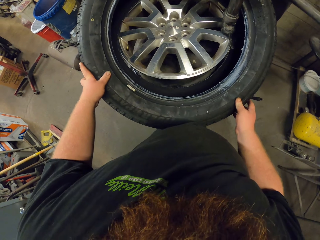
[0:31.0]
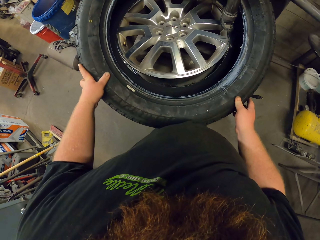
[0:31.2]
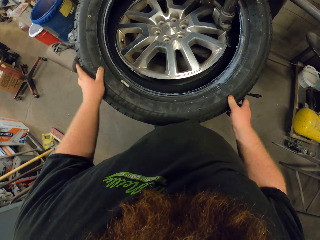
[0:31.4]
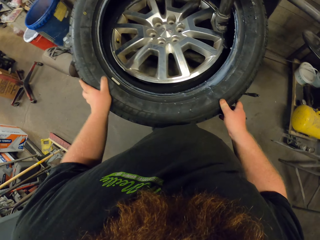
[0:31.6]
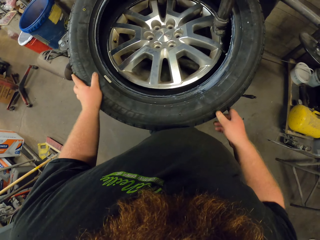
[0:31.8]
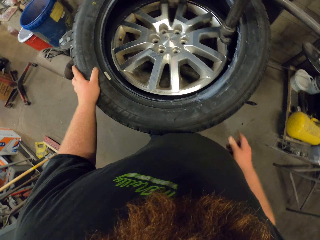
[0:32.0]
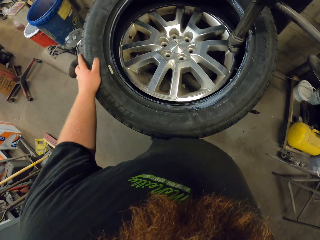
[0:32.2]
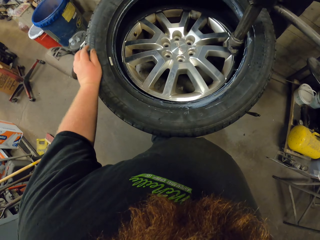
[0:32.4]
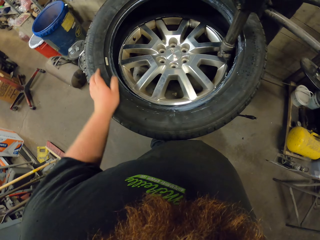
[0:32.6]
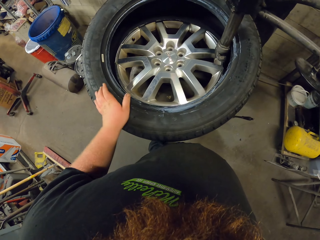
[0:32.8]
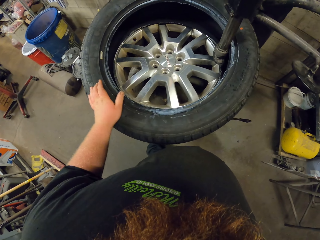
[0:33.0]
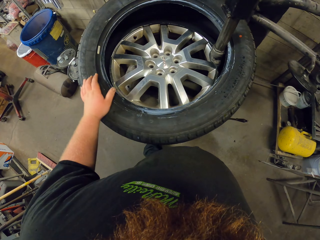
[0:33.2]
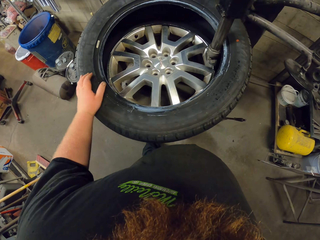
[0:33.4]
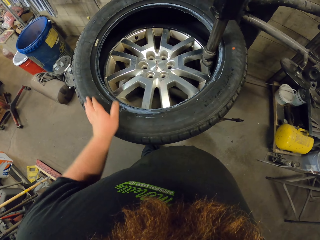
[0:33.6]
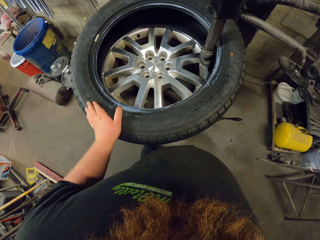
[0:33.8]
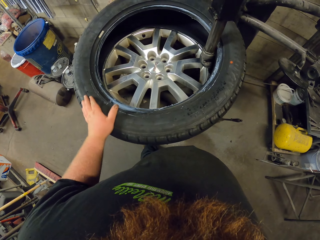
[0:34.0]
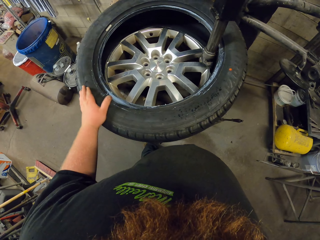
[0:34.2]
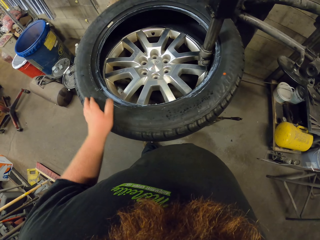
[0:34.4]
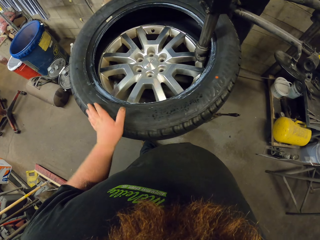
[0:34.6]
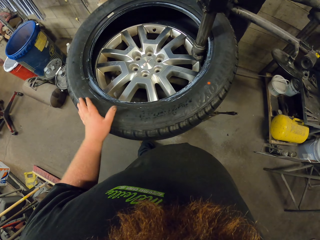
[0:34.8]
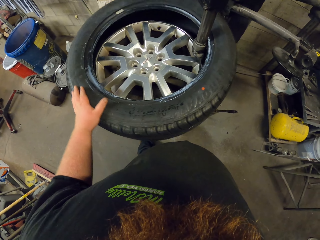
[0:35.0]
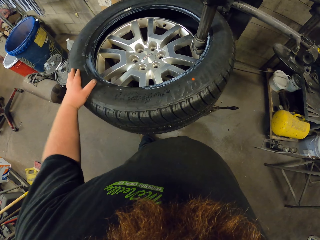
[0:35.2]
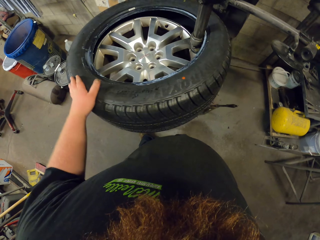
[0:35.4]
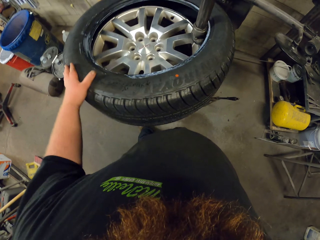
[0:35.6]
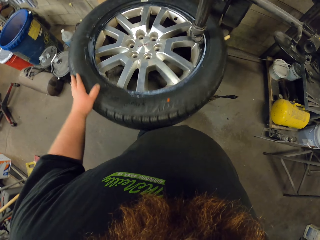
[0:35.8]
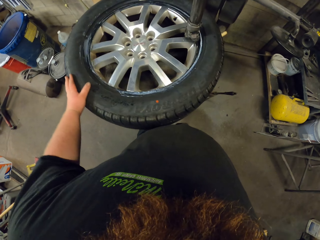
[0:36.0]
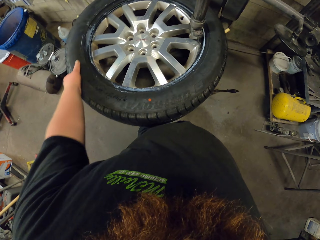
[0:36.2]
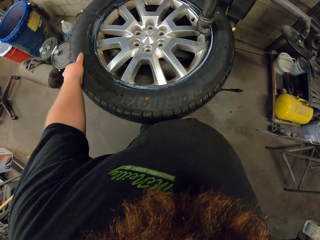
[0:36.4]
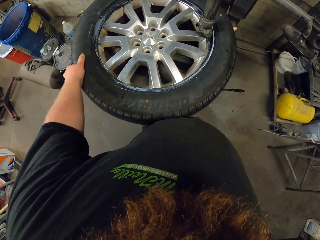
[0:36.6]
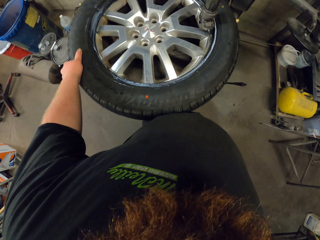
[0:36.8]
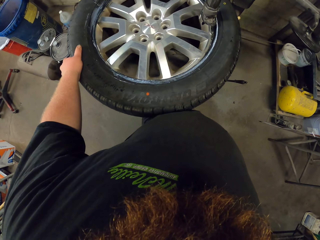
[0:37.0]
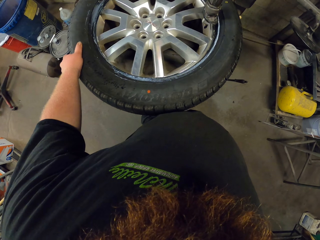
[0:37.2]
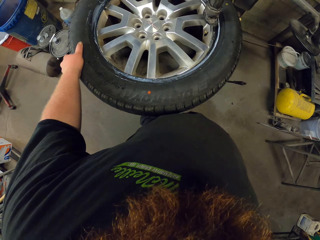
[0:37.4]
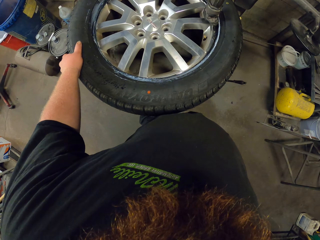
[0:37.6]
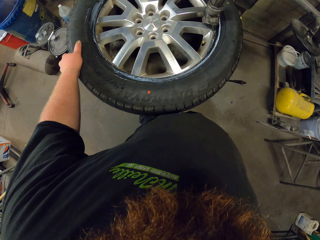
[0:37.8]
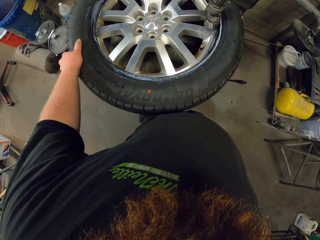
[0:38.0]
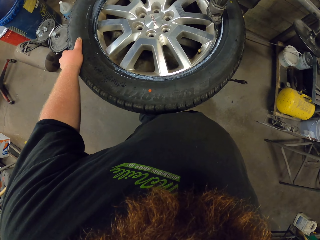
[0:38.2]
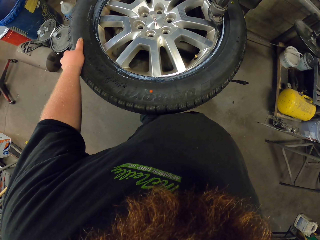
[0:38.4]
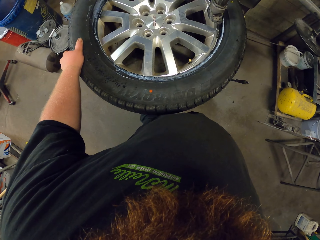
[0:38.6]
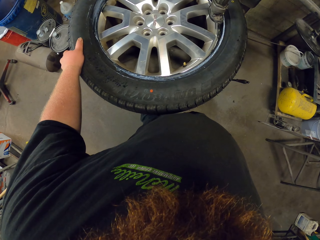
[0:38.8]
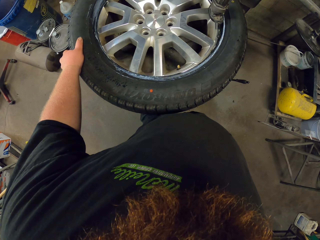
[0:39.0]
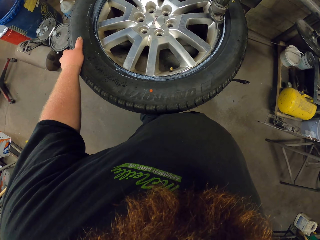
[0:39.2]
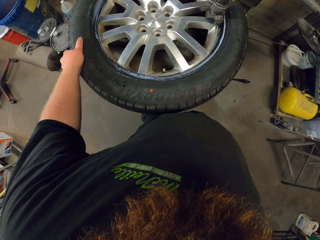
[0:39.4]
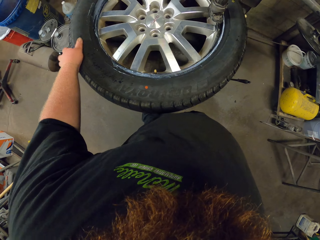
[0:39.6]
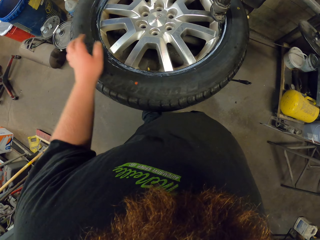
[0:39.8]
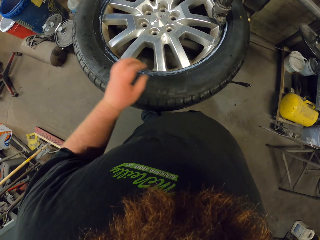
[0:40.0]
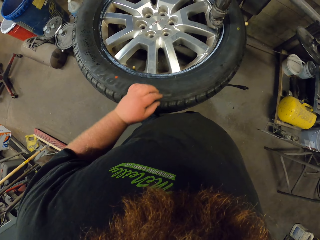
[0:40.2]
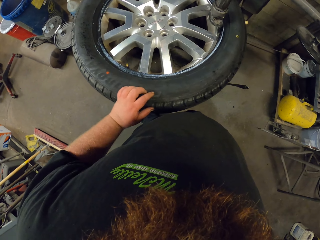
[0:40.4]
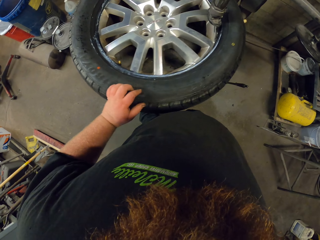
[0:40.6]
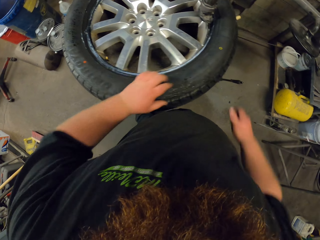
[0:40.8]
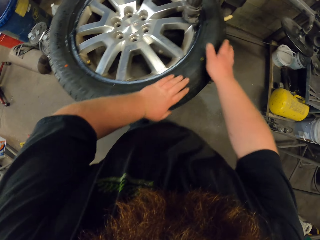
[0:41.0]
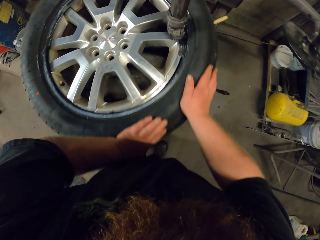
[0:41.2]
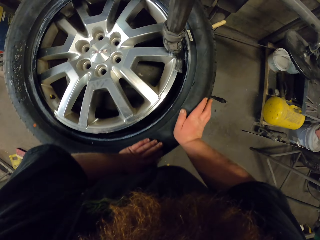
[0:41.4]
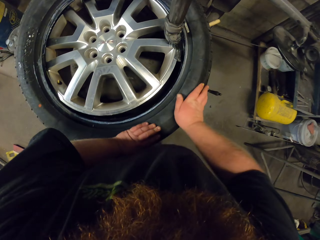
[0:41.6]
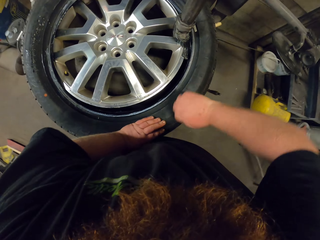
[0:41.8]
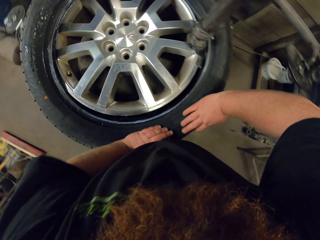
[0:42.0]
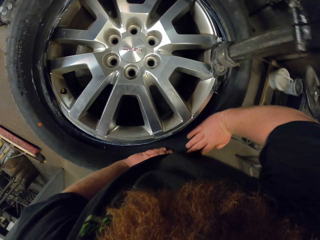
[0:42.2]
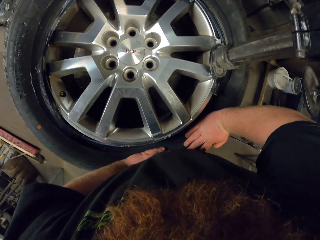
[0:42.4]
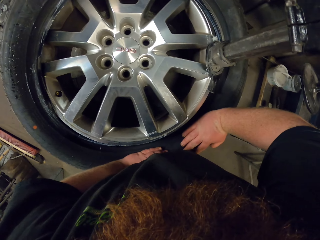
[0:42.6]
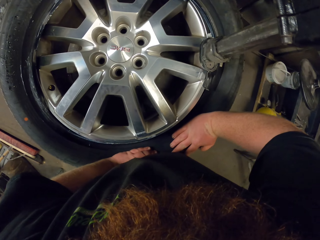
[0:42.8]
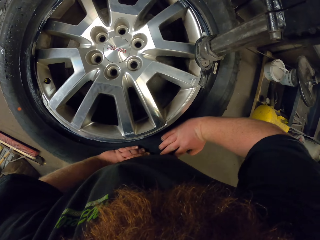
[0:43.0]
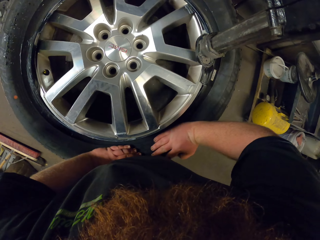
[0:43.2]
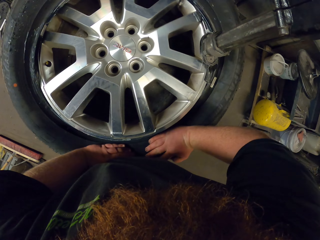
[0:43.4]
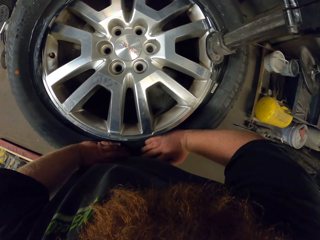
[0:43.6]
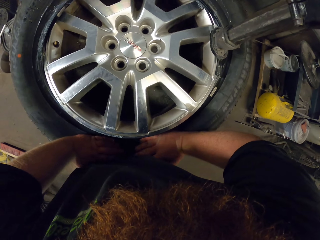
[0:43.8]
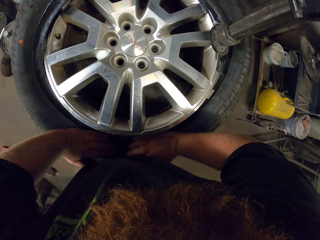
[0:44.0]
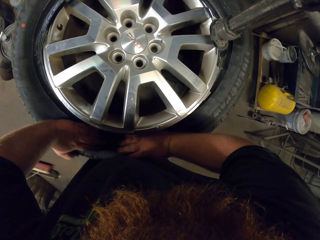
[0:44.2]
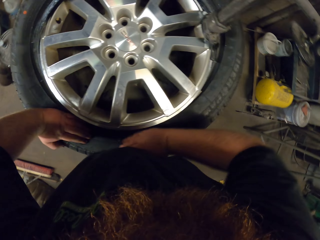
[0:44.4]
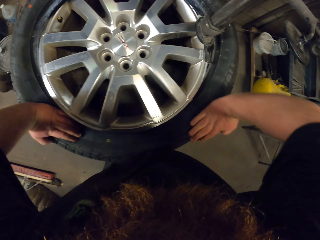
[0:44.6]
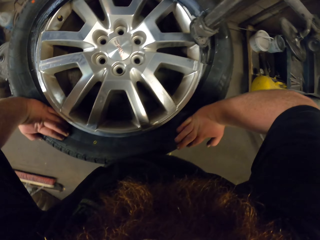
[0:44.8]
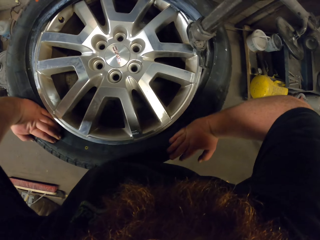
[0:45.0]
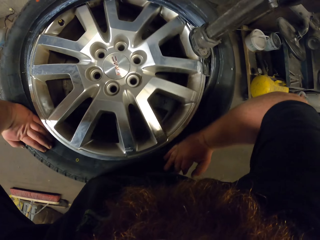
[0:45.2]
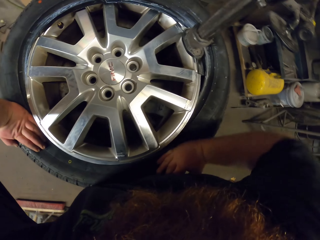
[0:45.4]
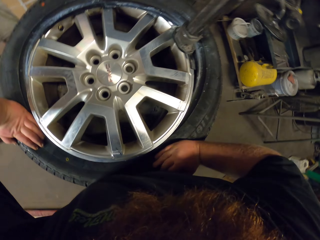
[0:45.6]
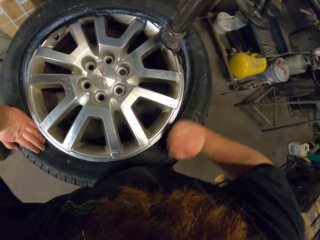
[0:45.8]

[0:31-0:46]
The camera wearer spins the rim. They put the rim in the tire. They press the tire.

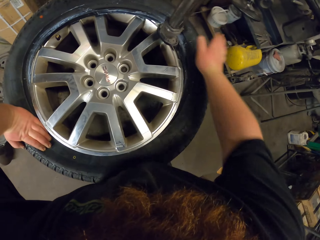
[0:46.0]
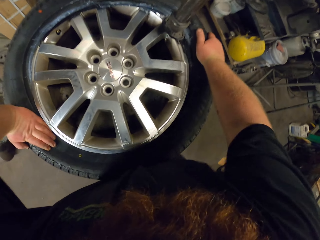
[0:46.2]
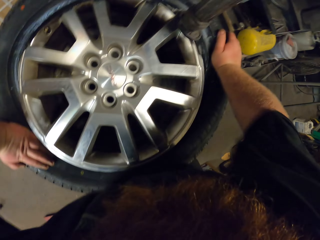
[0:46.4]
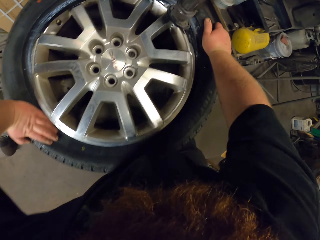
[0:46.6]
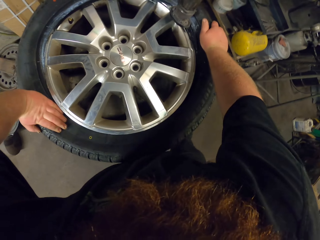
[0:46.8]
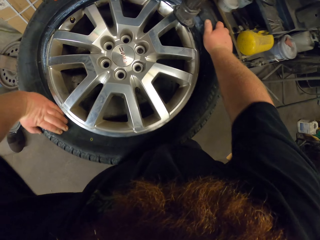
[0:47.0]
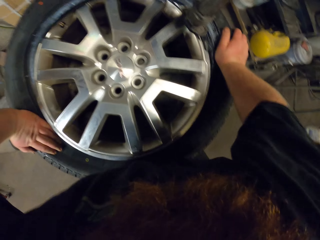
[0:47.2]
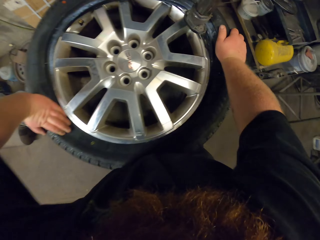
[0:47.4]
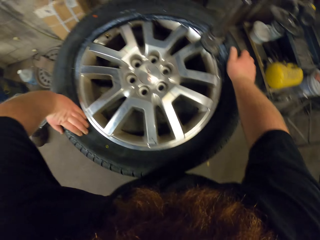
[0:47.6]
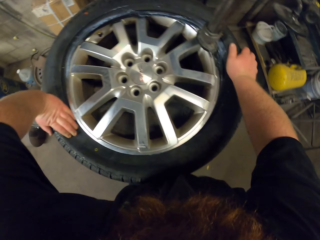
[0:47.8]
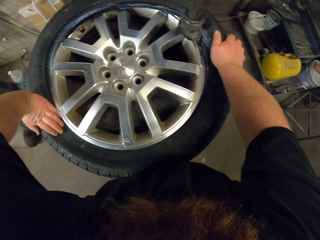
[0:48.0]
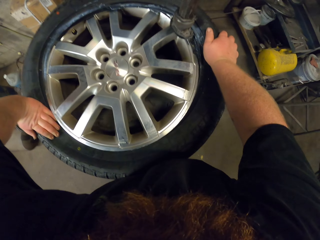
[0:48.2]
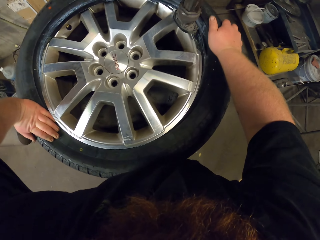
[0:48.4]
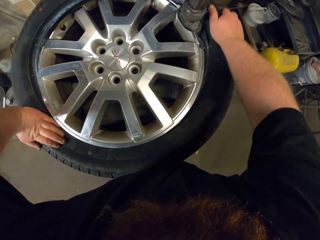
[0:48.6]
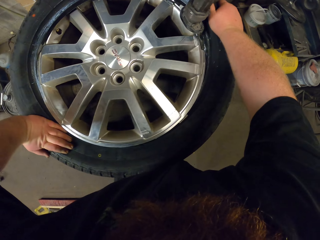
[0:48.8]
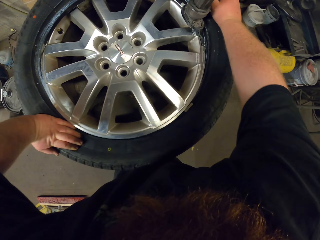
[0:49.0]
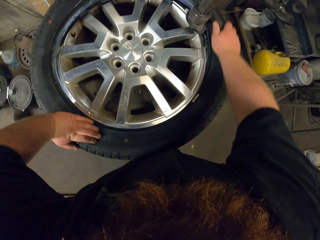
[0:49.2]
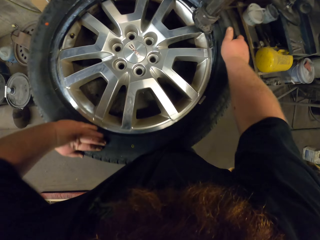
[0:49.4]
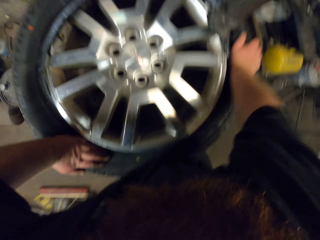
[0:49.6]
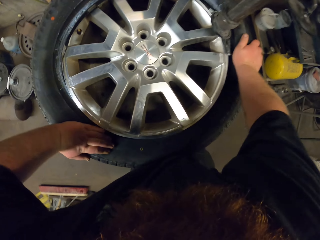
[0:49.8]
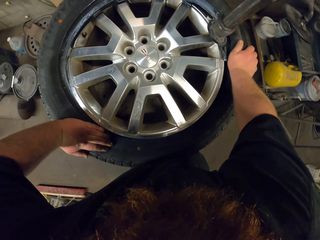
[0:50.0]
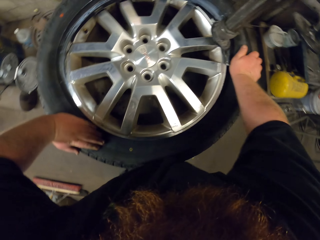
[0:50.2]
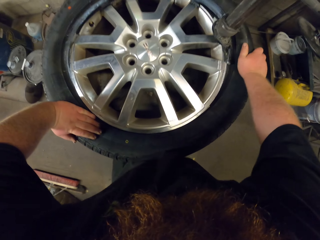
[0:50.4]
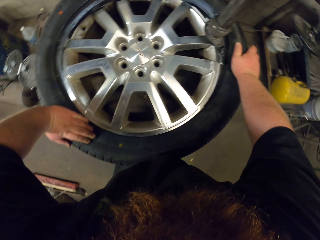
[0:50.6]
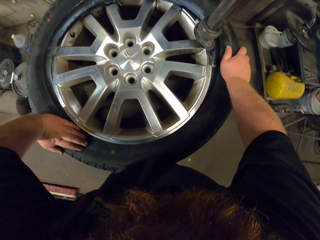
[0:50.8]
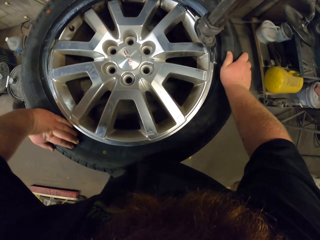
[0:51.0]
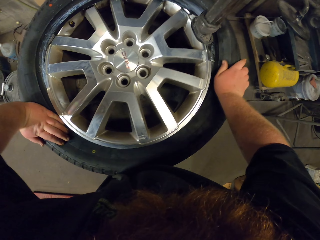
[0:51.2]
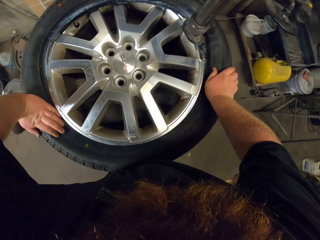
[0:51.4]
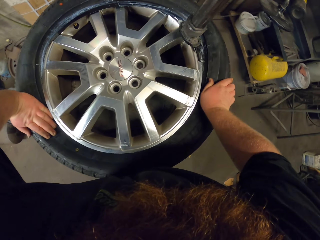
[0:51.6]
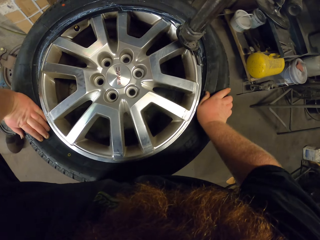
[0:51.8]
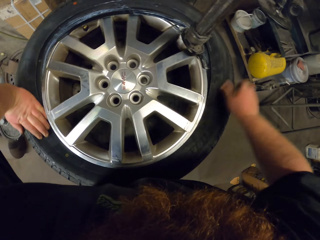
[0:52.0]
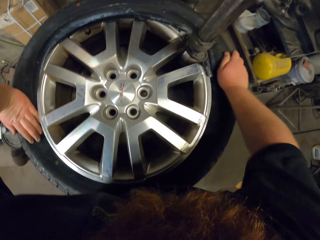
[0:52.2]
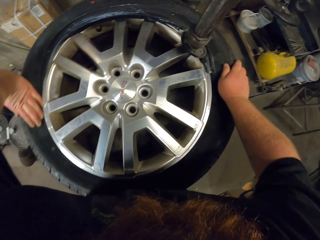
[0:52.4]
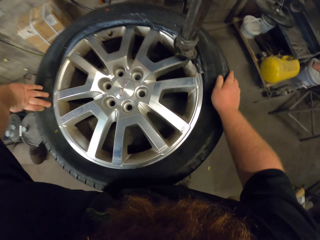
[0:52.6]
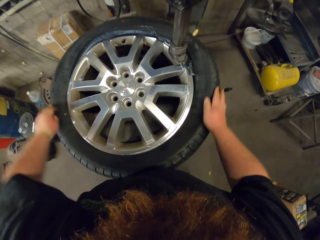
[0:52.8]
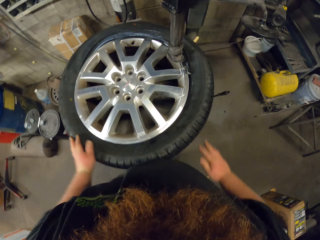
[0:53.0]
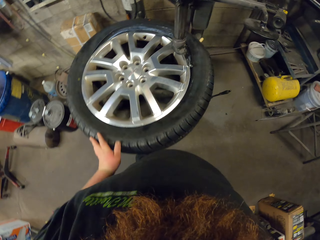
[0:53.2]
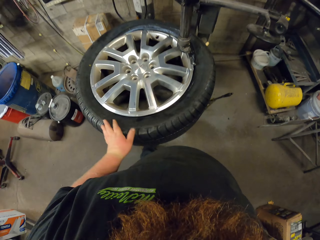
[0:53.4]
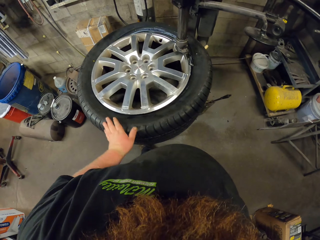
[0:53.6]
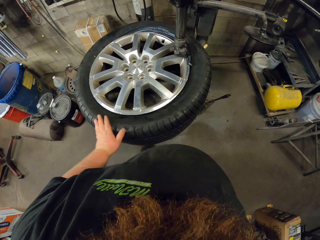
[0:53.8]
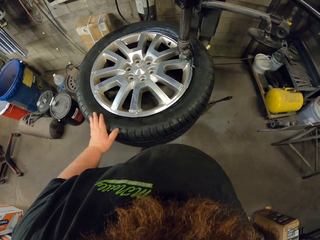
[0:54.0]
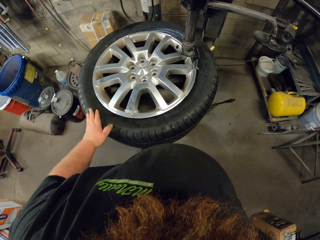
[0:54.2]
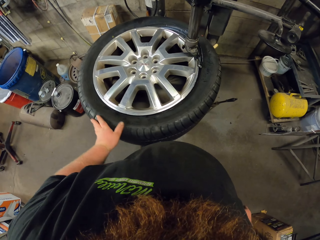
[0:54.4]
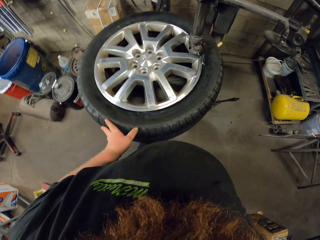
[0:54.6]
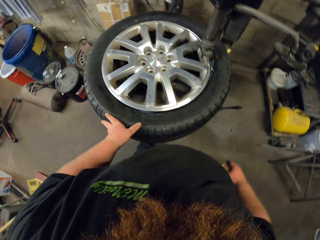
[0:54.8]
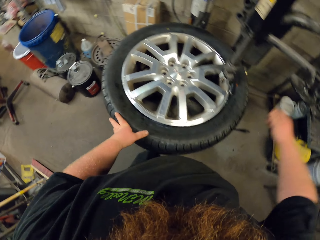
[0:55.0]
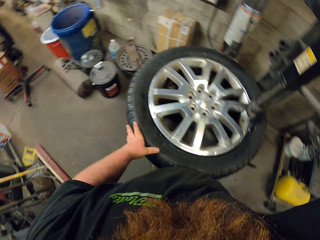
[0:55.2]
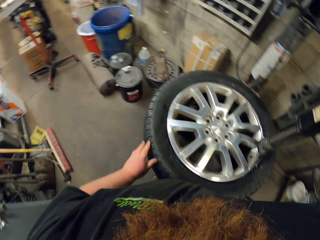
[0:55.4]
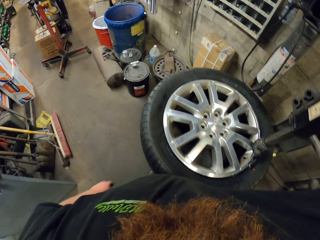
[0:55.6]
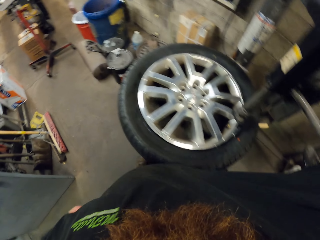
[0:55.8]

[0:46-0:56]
The camera wearer spins the rim.
